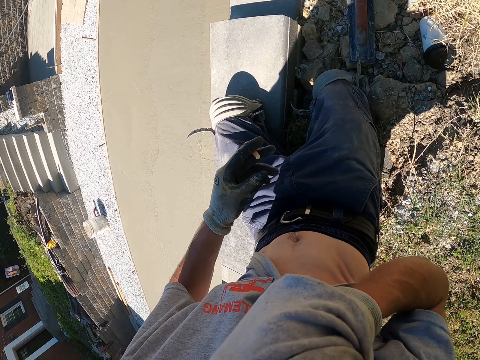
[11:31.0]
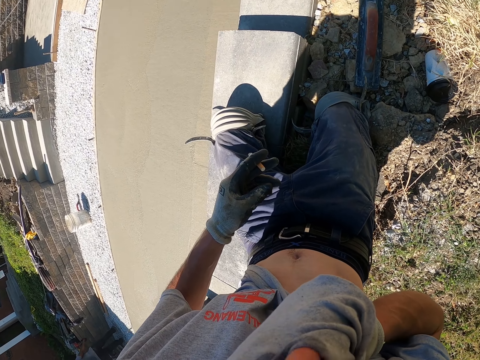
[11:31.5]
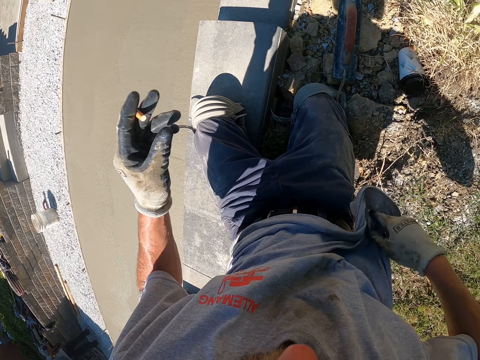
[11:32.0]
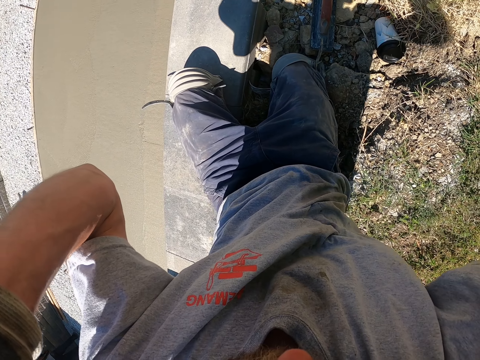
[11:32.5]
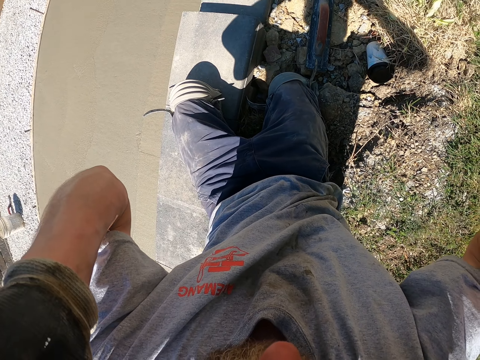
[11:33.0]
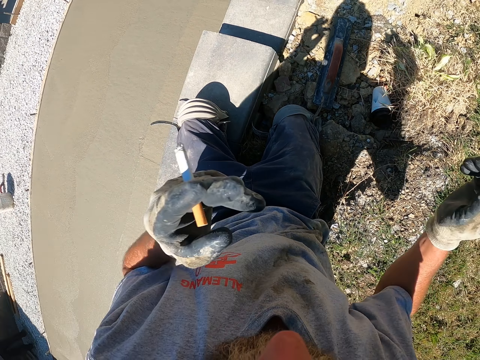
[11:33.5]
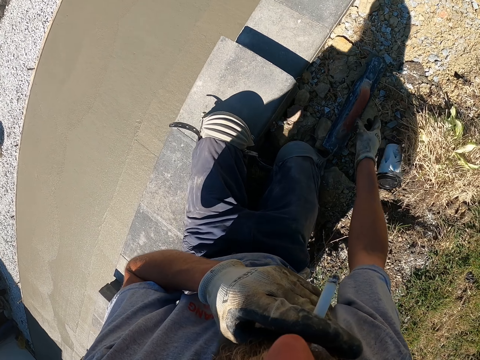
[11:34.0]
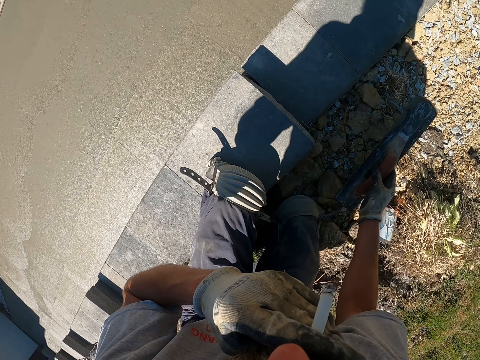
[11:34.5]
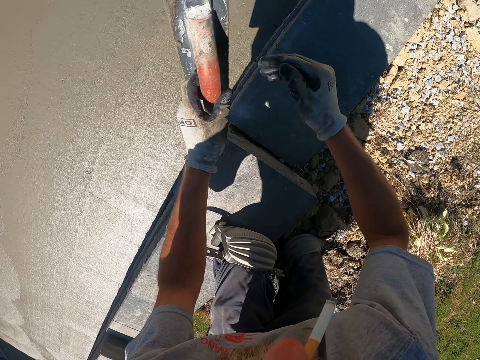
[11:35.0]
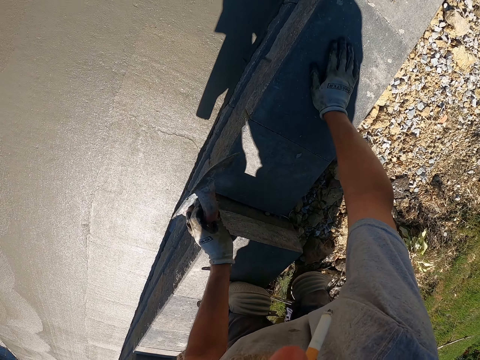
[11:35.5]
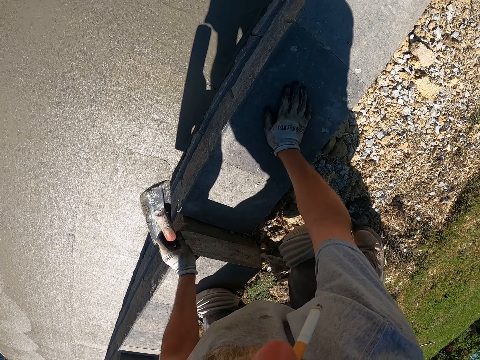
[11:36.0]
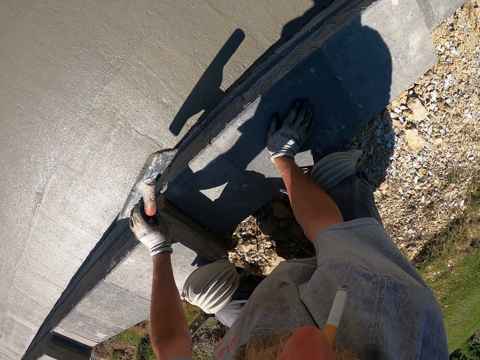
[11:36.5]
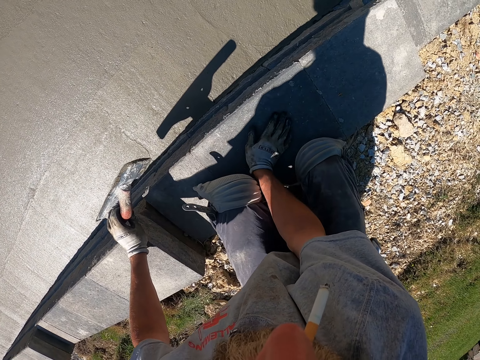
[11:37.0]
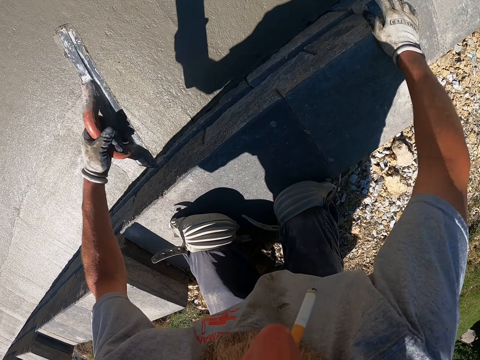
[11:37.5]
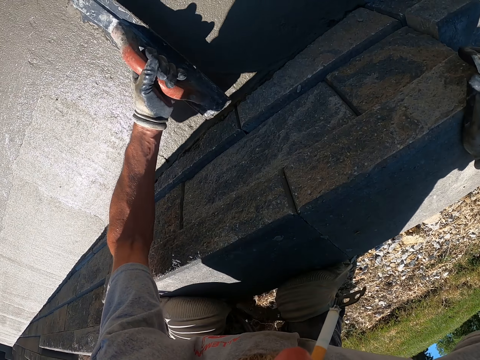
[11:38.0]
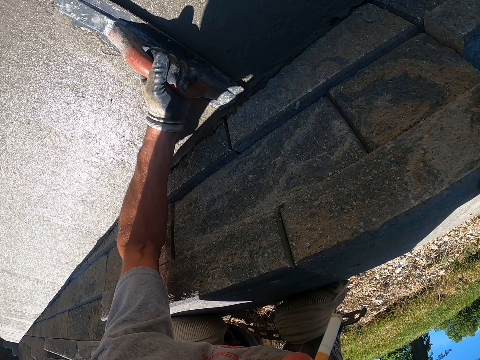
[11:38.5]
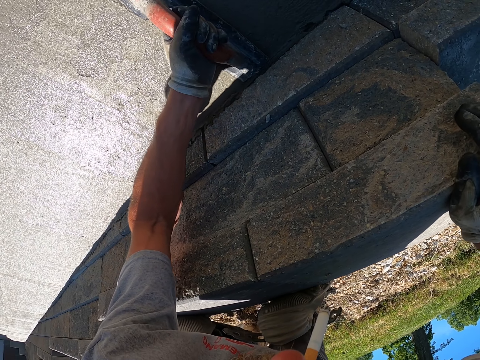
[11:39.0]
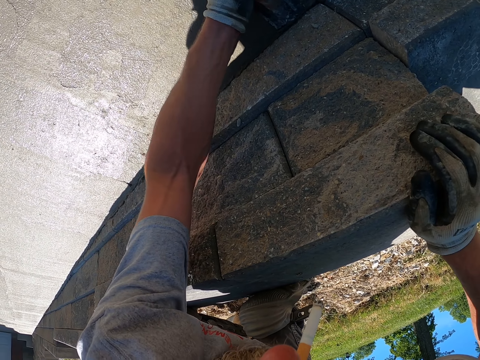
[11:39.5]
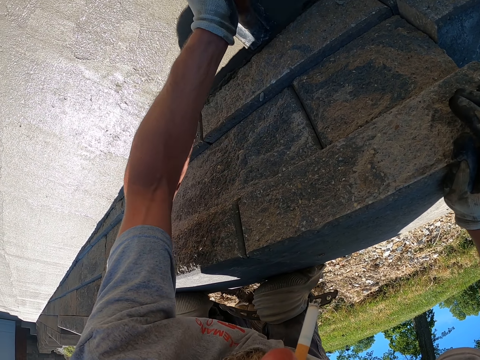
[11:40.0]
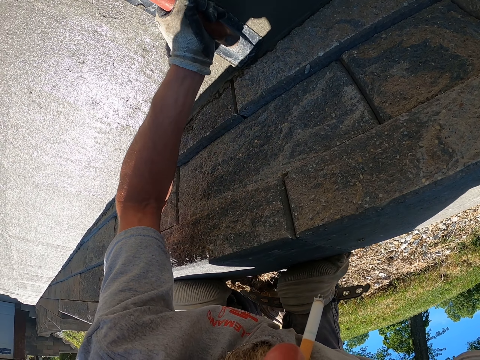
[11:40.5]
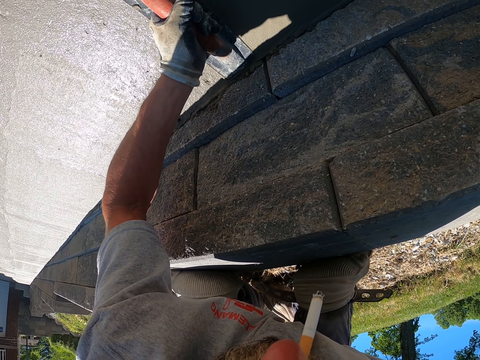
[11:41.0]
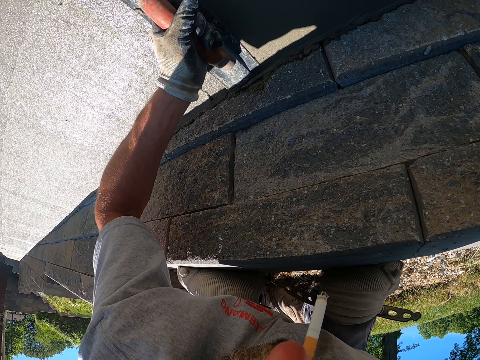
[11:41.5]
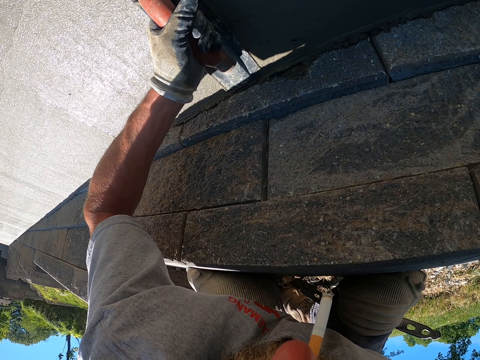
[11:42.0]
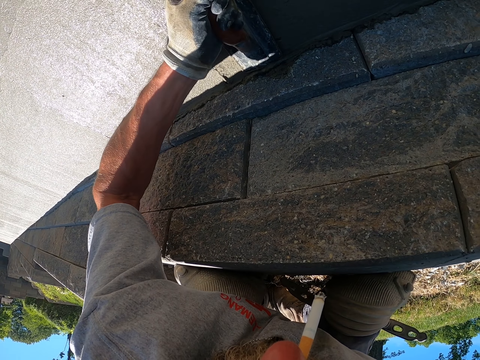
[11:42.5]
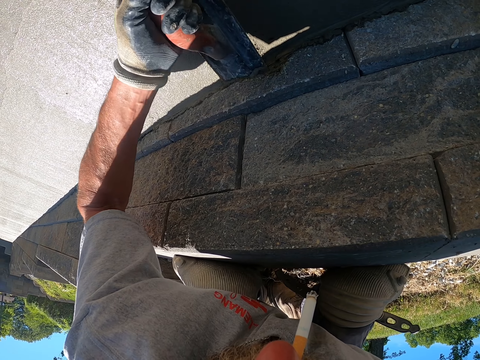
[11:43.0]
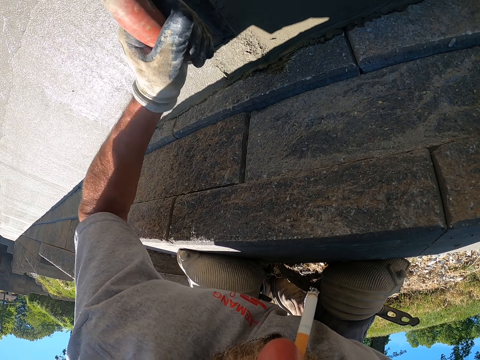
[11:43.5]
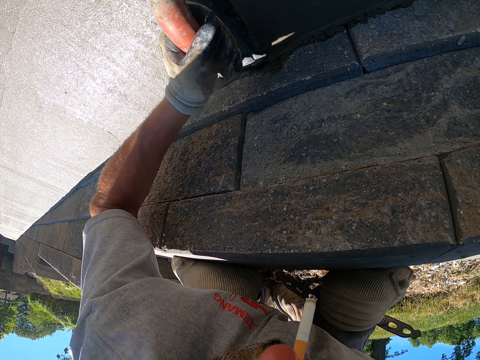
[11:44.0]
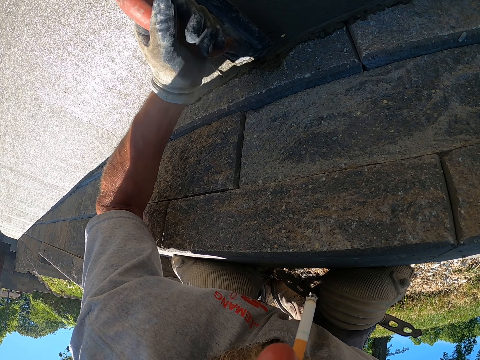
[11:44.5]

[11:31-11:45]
The camera wearer fixes the camera. They pick up the wood float. They climb down the building. They plaster the wall.

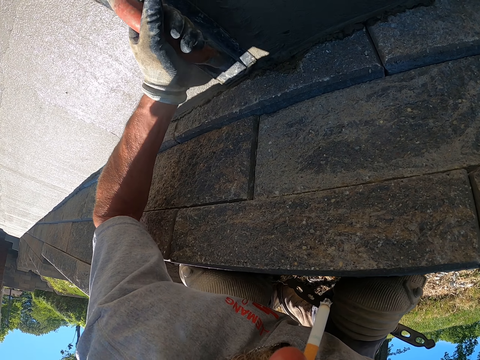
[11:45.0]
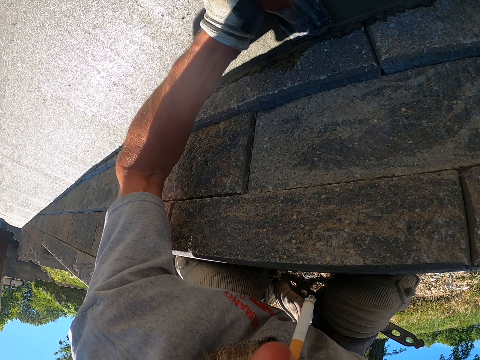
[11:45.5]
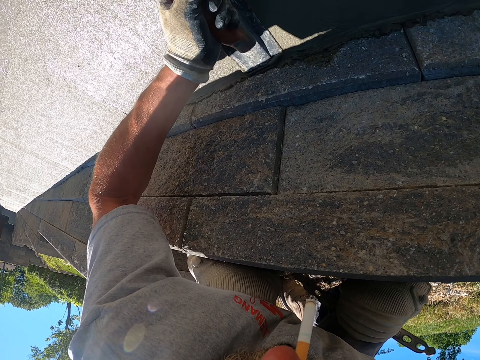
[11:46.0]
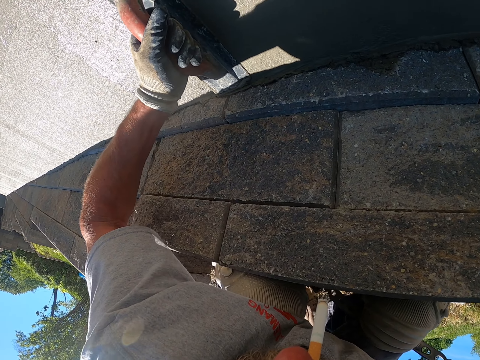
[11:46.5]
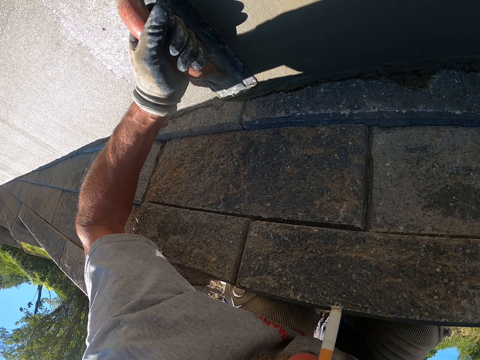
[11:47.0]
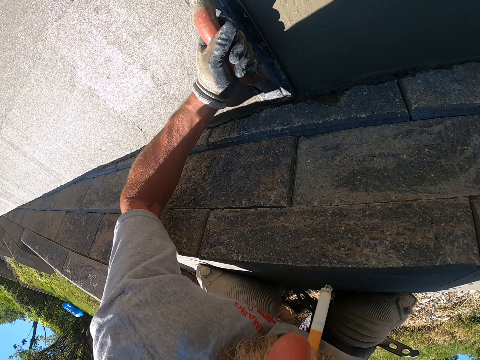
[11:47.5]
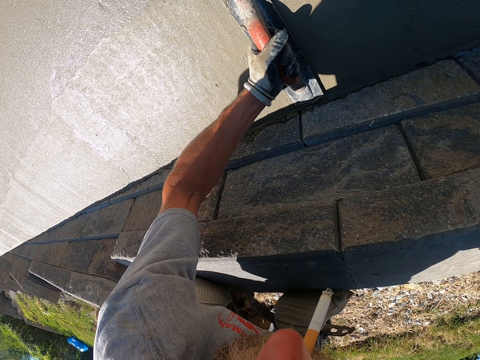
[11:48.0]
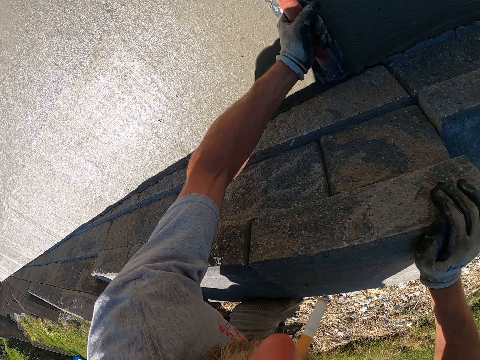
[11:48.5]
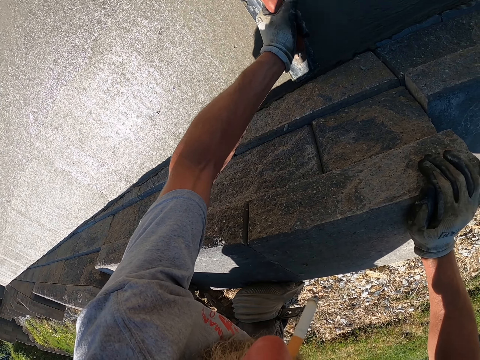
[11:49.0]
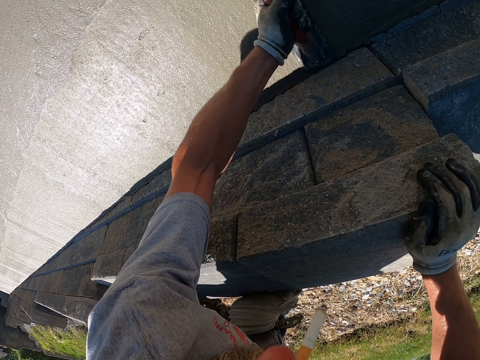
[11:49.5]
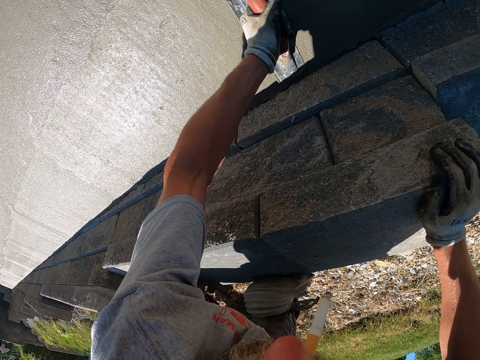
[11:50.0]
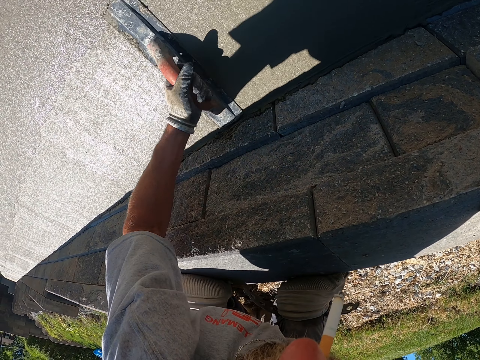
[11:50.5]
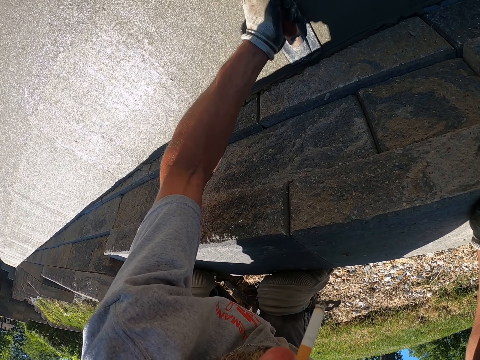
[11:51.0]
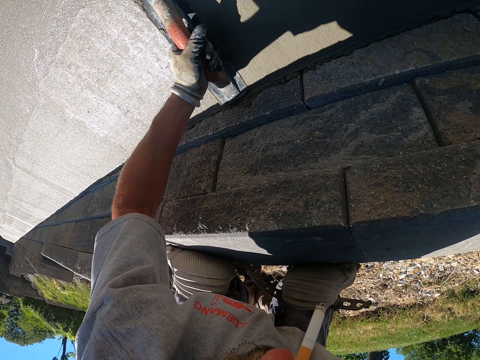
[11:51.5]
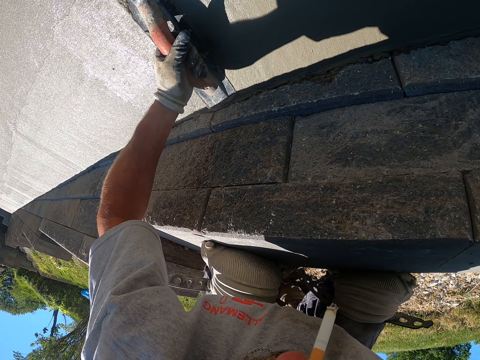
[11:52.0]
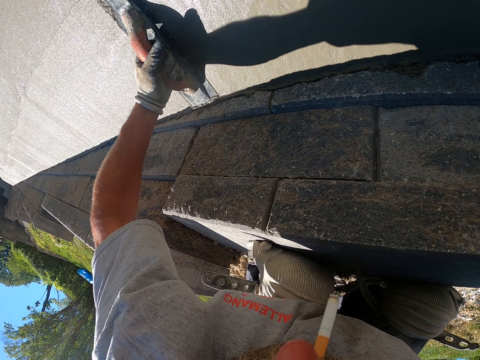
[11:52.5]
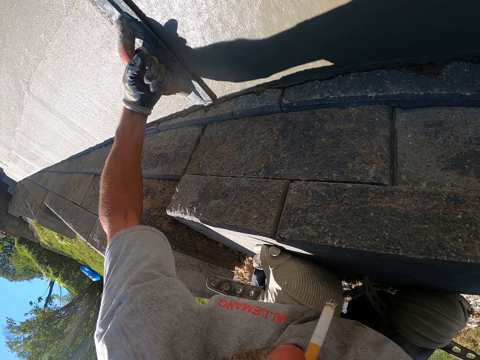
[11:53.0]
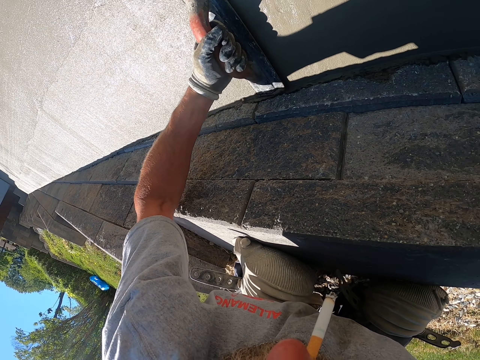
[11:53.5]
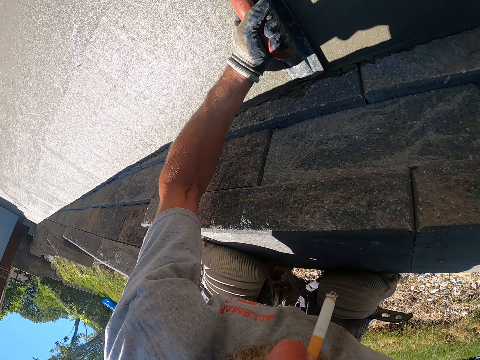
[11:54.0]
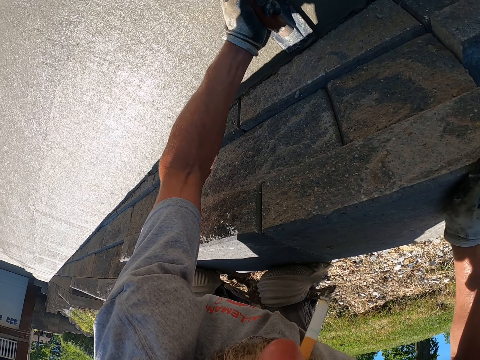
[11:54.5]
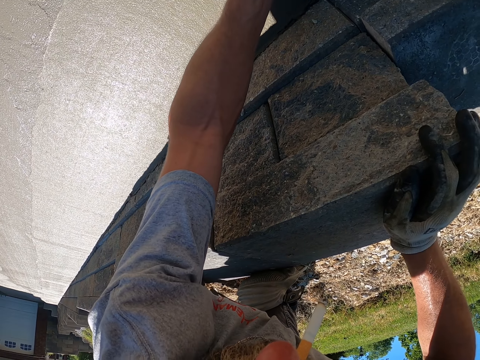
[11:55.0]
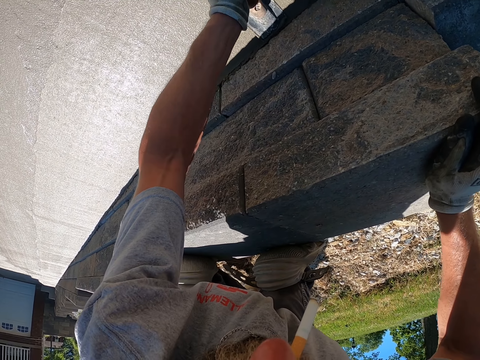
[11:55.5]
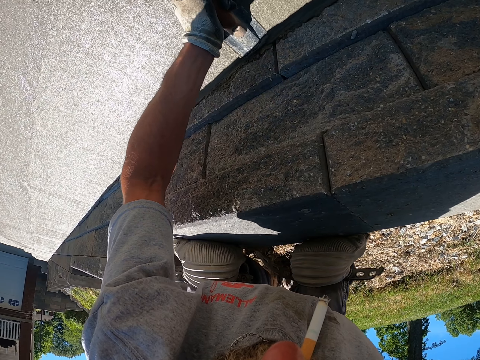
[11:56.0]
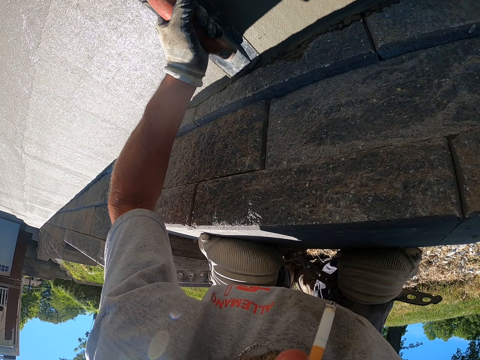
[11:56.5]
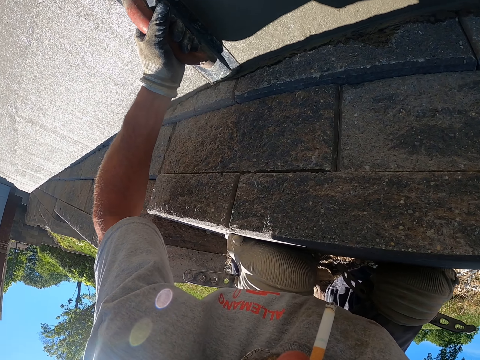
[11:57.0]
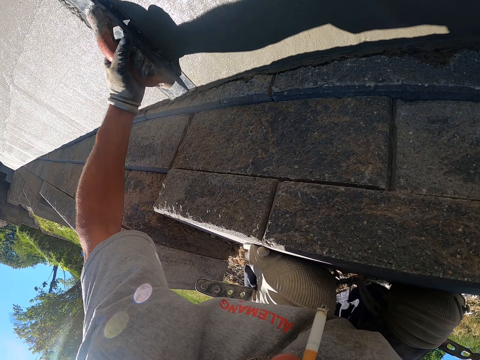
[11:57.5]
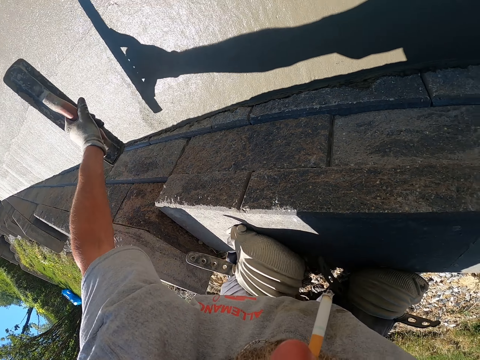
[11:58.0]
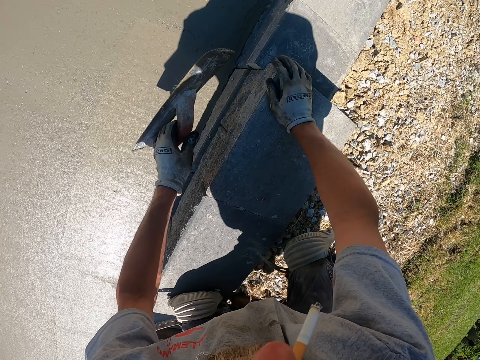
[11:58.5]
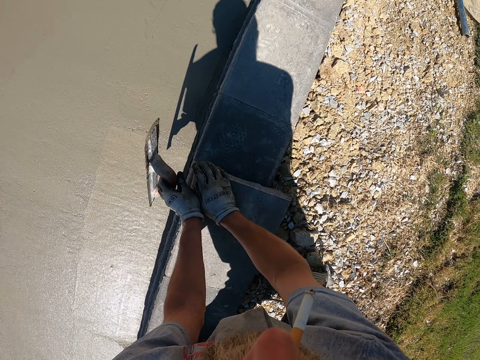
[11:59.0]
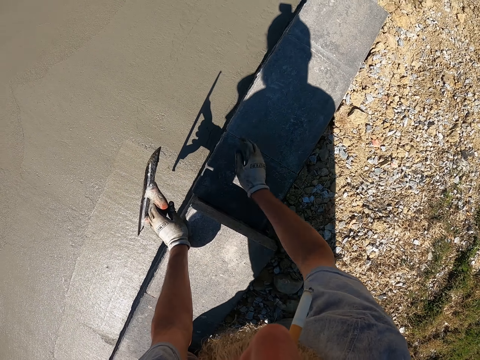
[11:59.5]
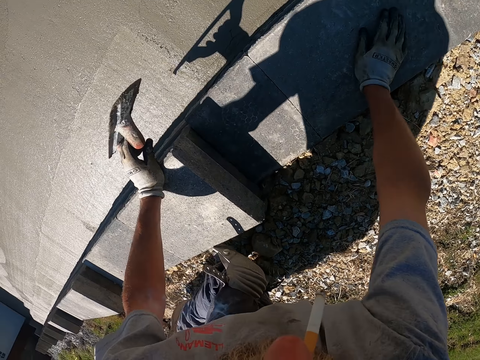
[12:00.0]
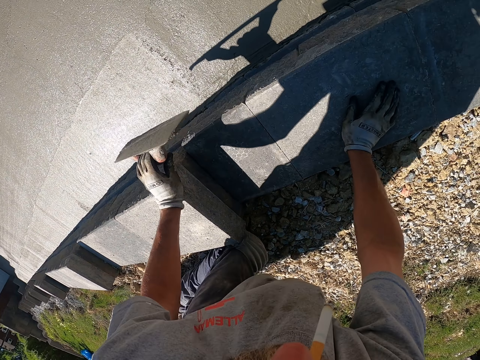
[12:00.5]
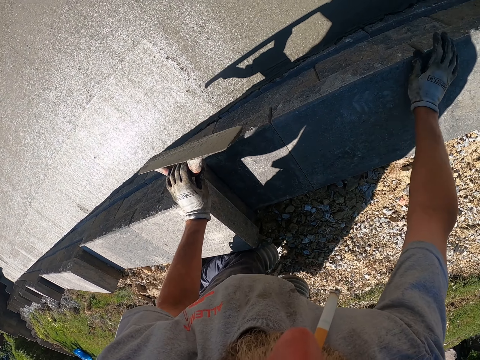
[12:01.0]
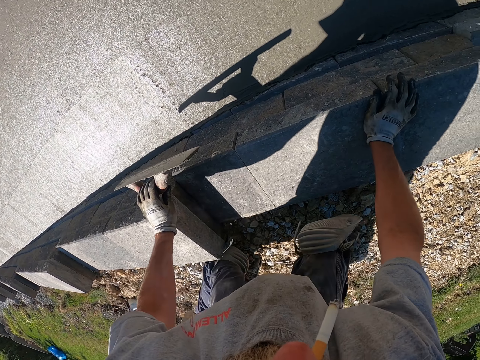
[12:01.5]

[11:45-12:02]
The camera wearer levels the cement with a finishing trowel. They climb down the building.
